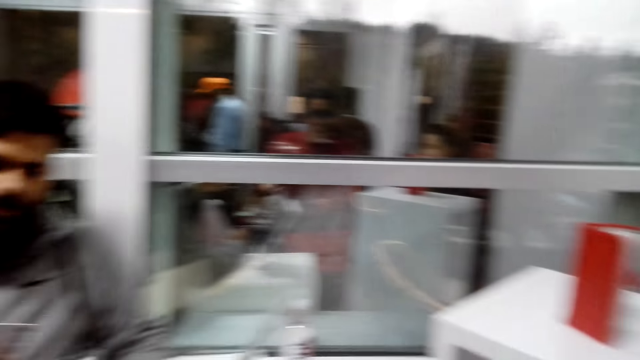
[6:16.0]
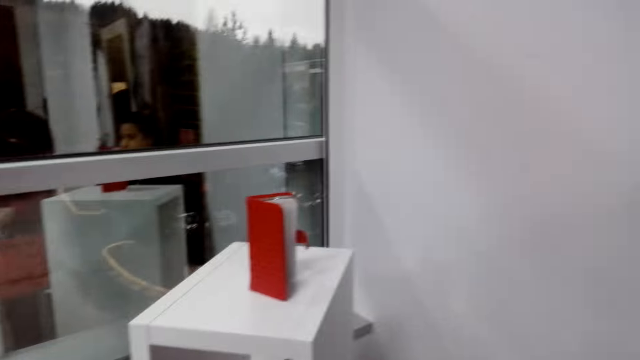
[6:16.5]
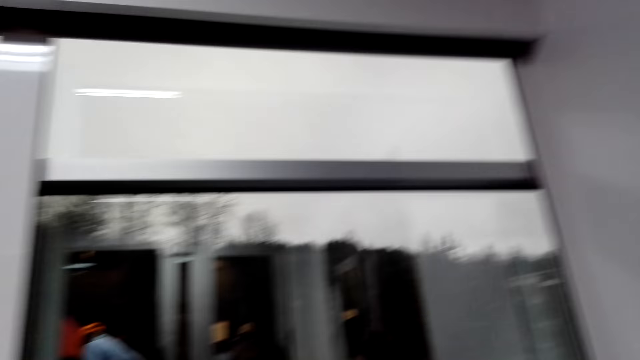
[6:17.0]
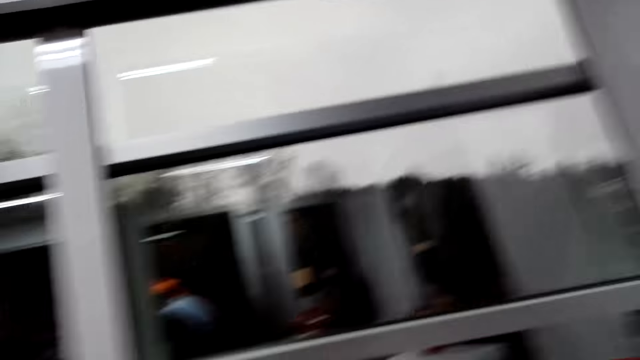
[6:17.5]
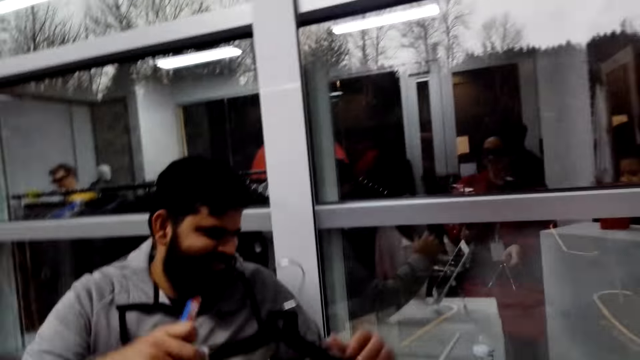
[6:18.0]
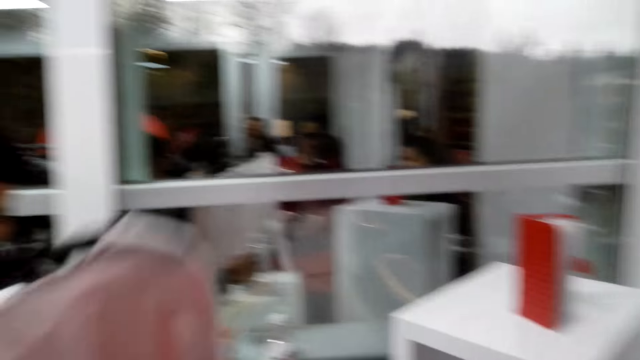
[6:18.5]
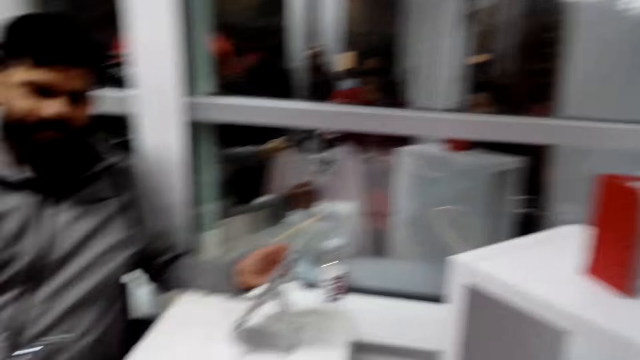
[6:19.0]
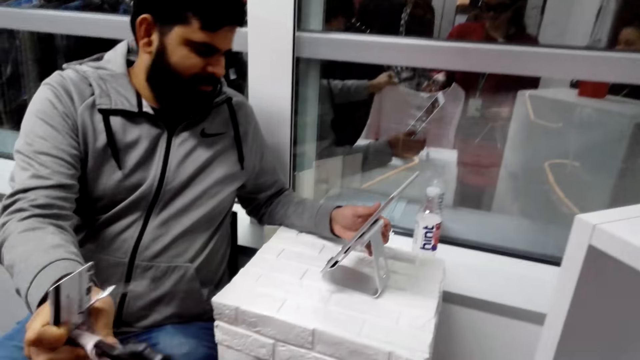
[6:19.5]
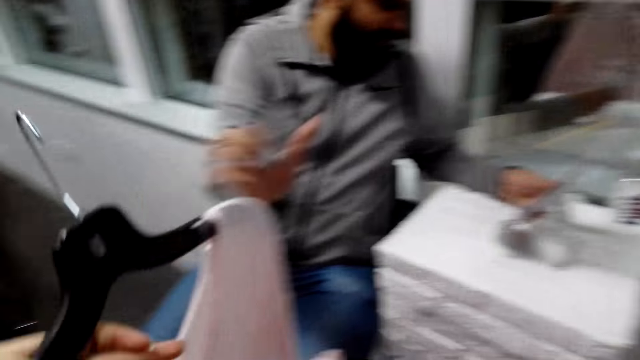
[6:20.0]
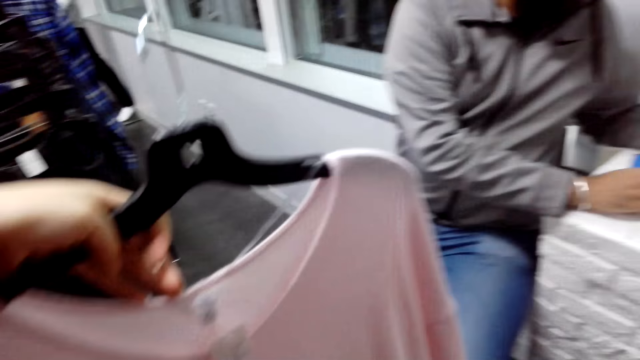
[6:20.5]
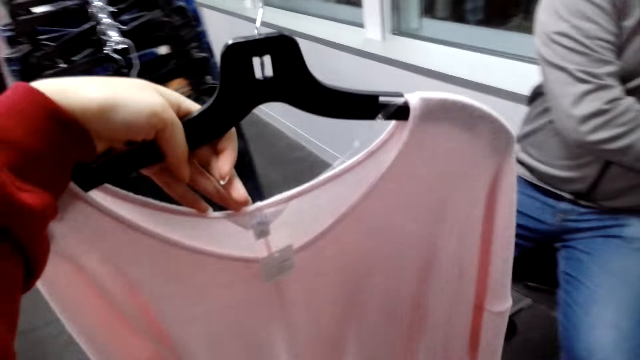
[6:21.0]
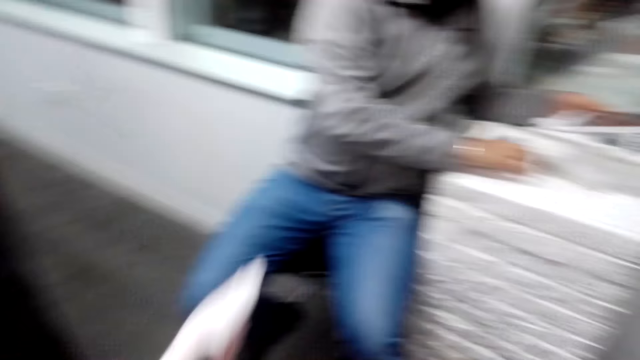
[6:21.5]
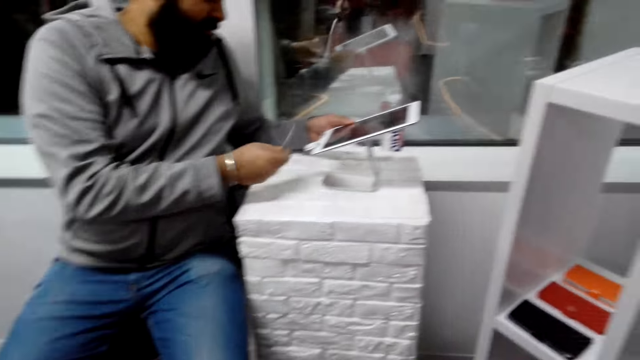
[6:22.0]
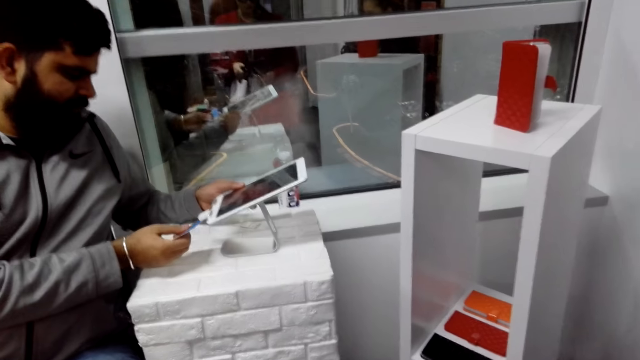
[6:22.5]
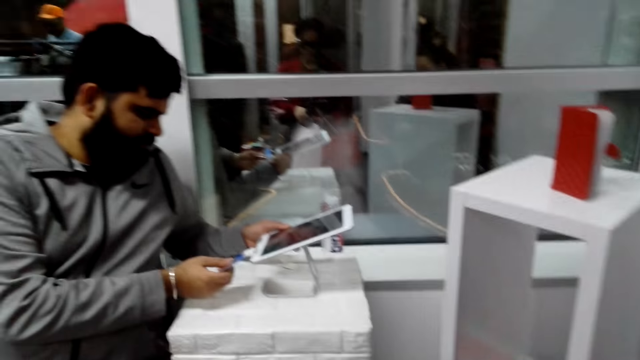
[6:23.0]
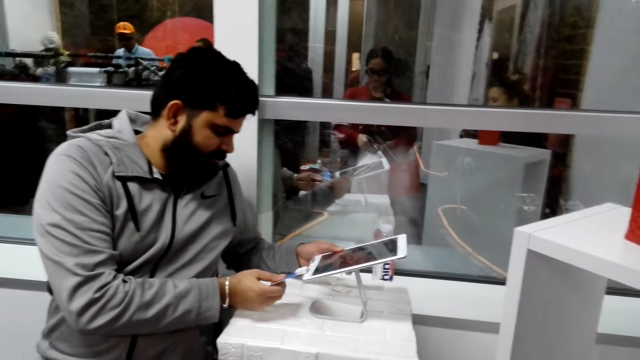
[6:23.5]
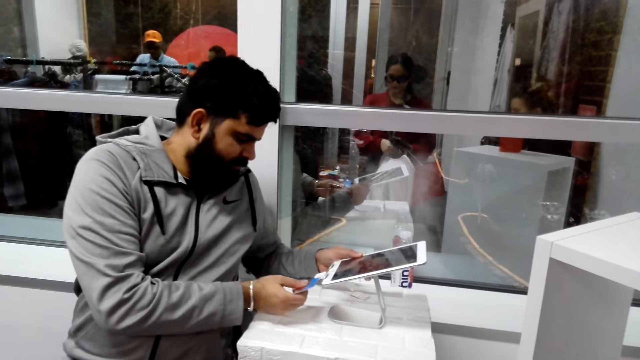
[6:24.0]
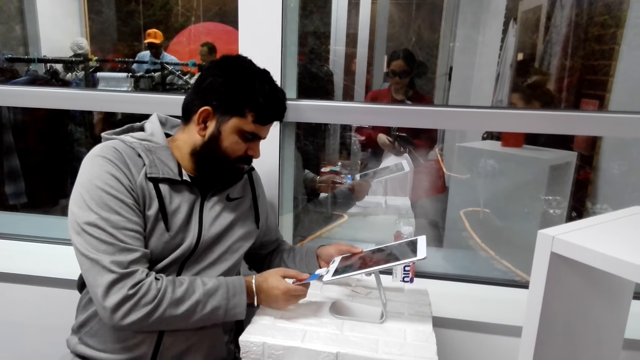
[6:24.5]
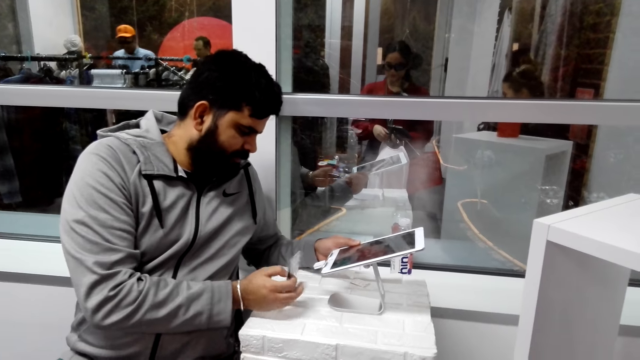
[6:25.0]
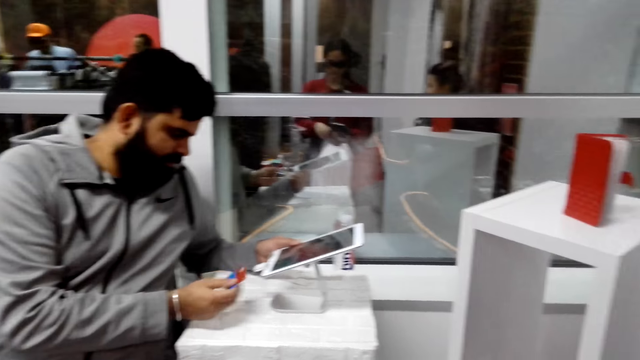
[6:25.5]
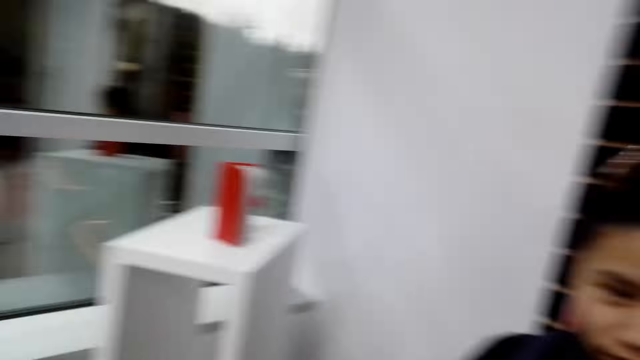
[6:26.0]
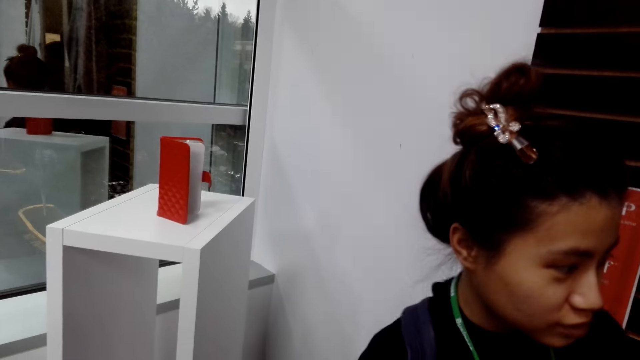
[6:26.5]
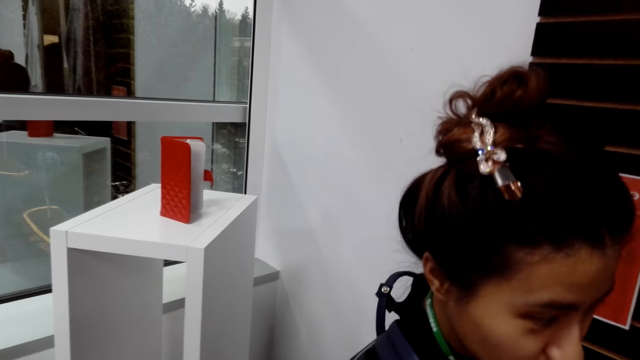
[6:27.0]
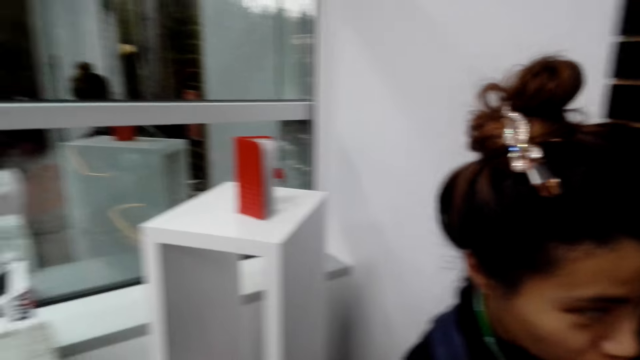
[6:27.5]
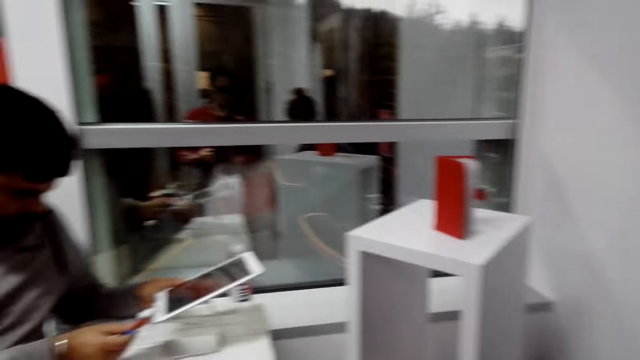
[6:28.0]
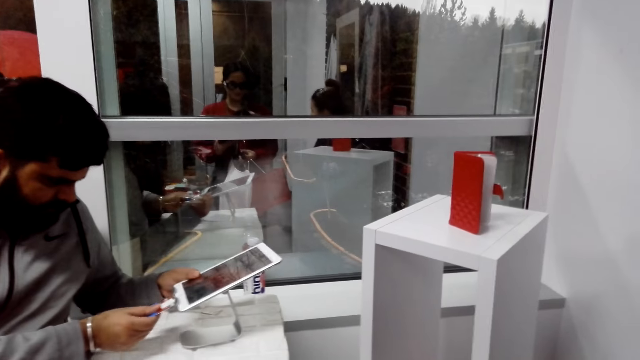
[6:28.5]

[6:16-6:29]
The camera wearer laughs. A man takes a card from the camera wearer. The camera wearer takes a cloth from the man. The man touches the phone. Another man holds a tablet in the store. The first man swaps the card. A woman talks. A lady stands in the store.

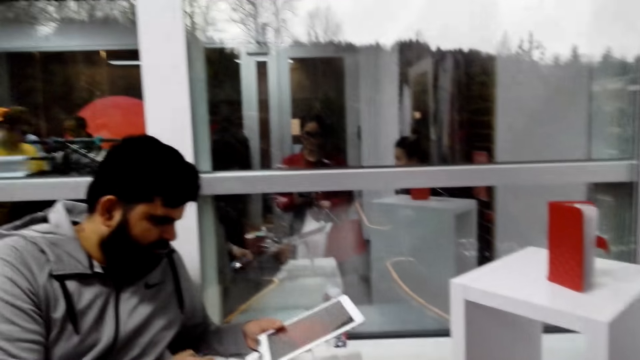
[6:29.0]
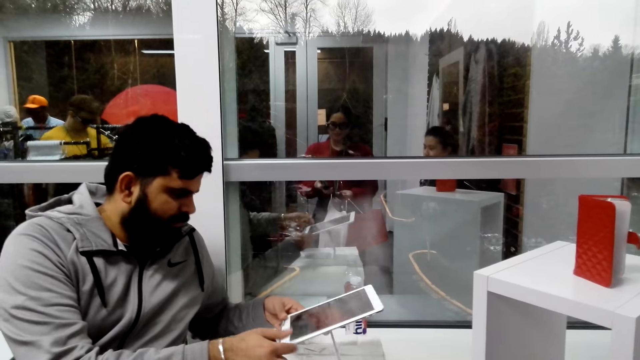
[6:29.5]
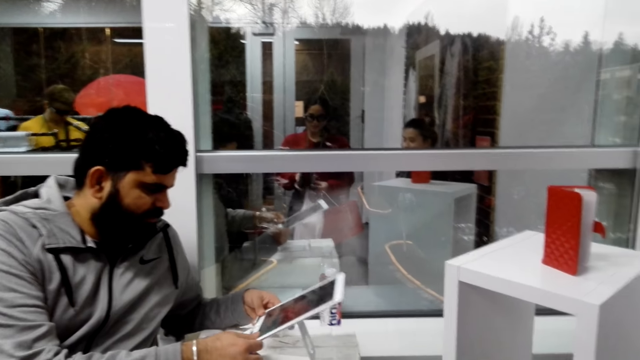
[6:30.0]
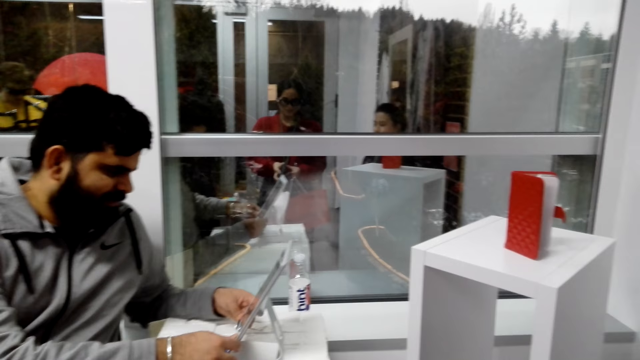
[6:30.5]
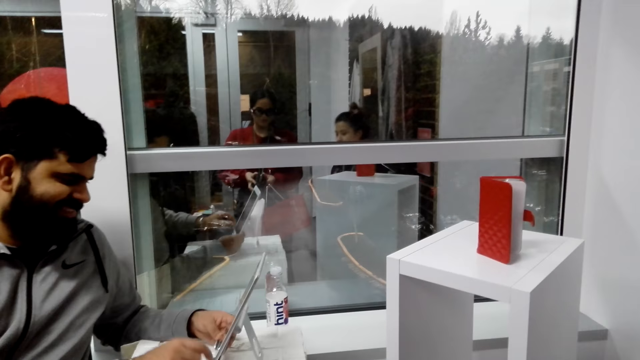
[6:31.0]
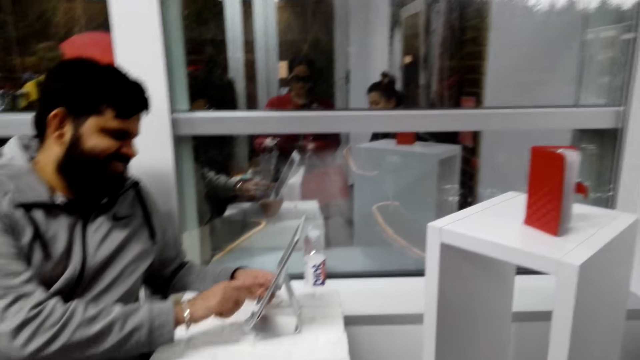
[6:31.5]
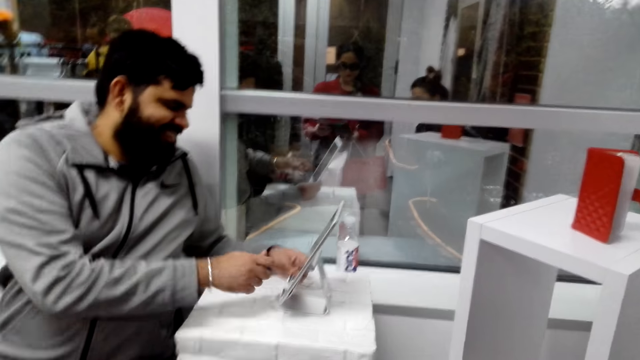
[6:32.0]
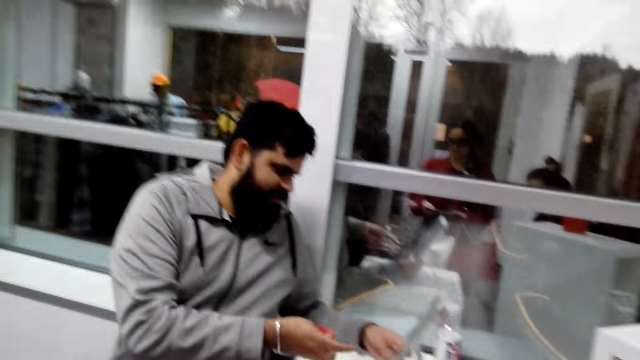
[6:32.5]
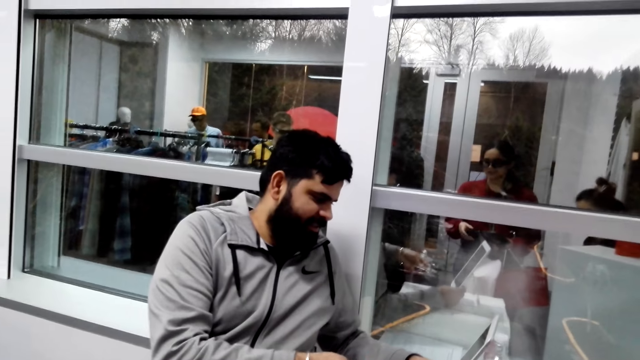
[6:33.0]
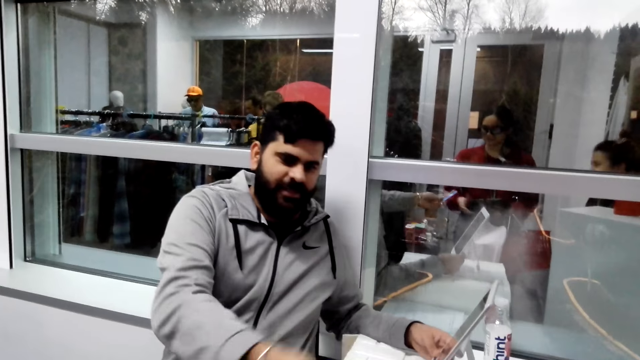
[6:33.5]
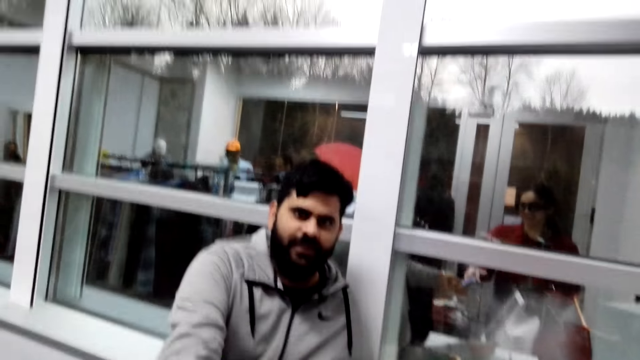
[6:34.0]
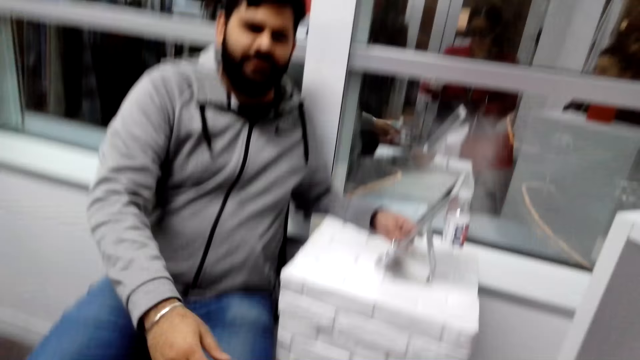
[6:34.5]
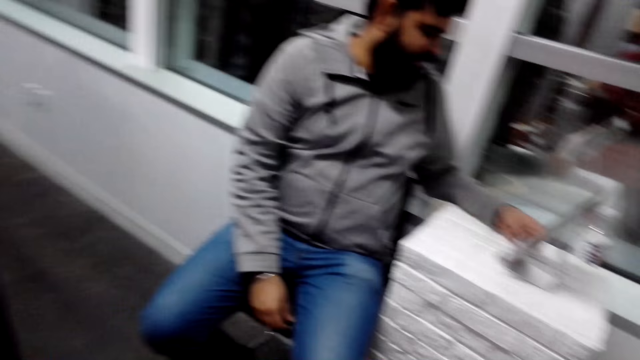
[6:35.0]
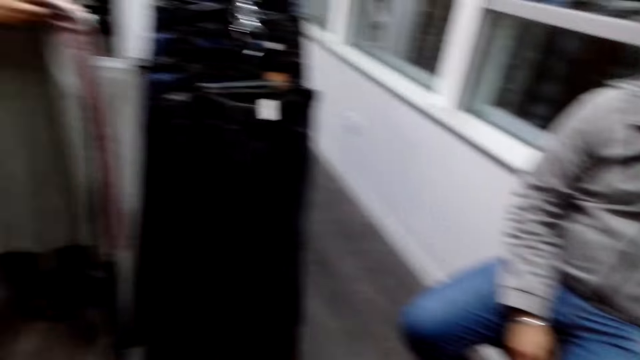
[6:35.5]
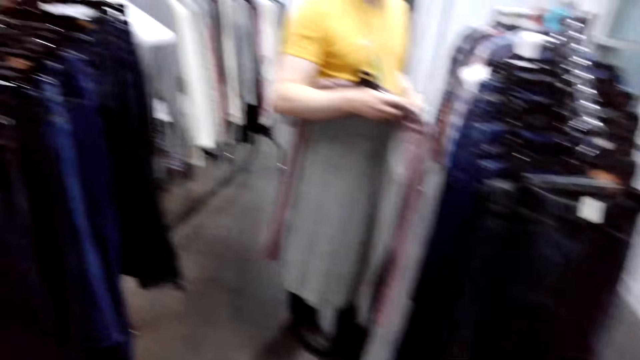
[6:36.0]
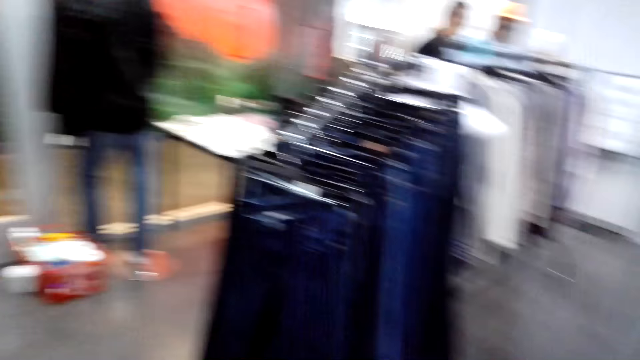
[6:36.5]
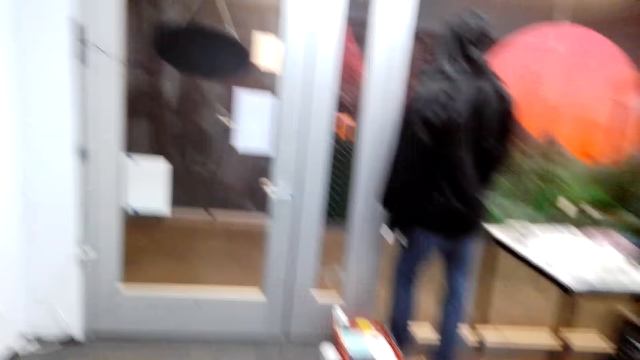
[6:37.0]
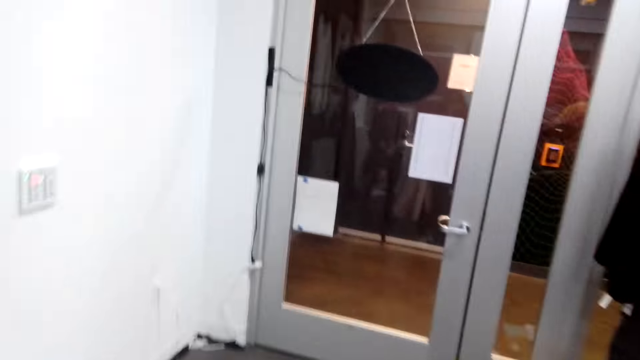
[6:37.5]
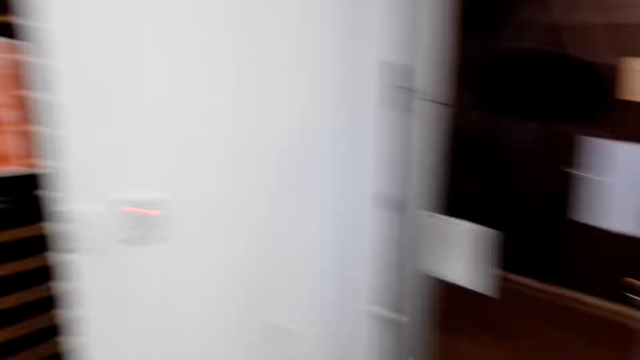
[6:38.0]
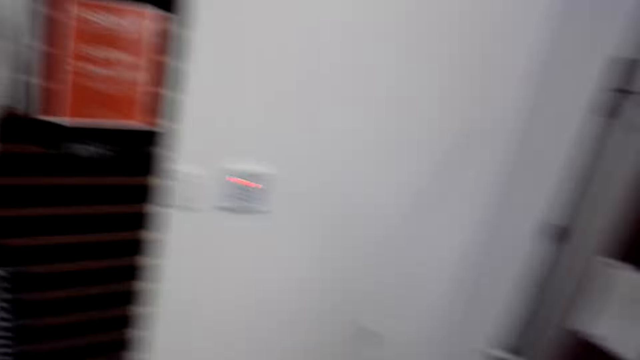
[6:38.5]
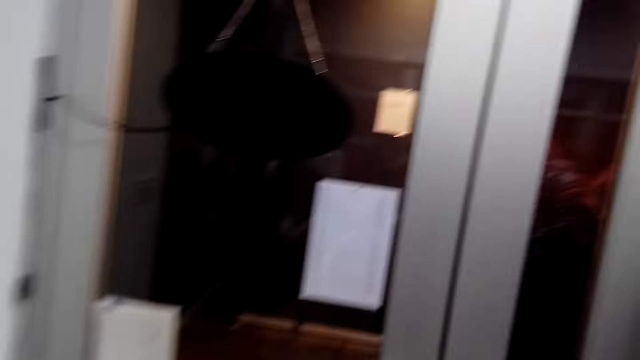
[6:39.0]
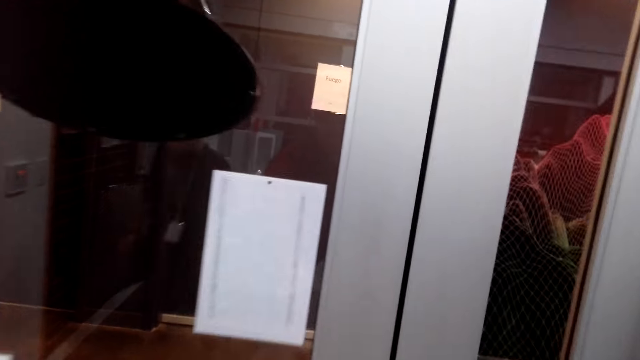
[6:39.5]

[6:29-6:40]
A man holds a tablet in the store. The camera wearer takes a card from another man. The other man talks with the camera wearer. The first man sits on a stool in the store. The camera wearer walks to the door with a woman. They walk around the store.
